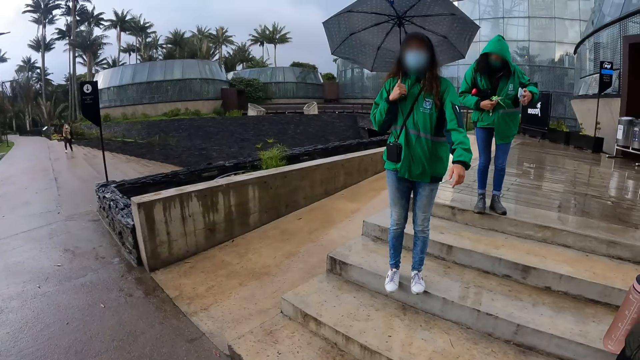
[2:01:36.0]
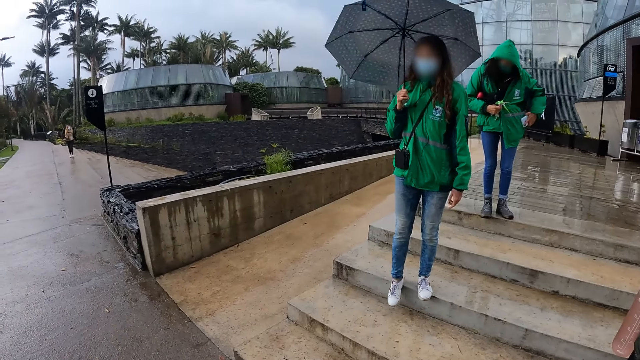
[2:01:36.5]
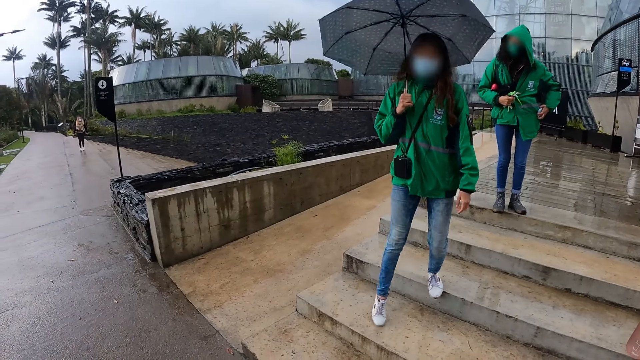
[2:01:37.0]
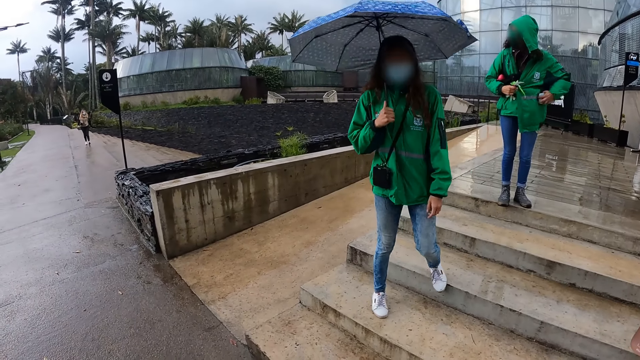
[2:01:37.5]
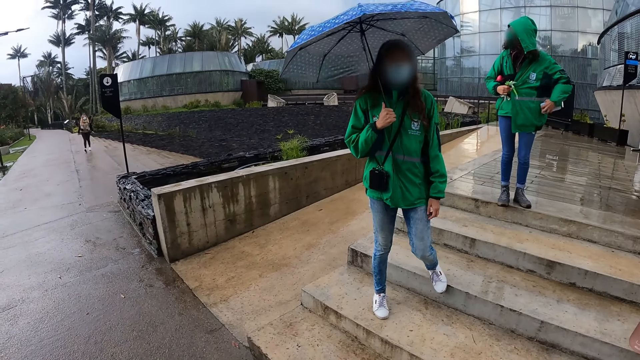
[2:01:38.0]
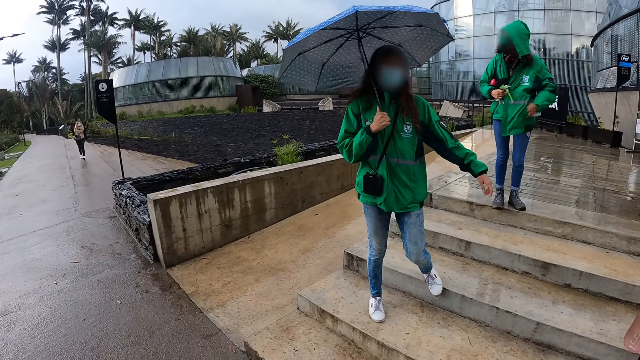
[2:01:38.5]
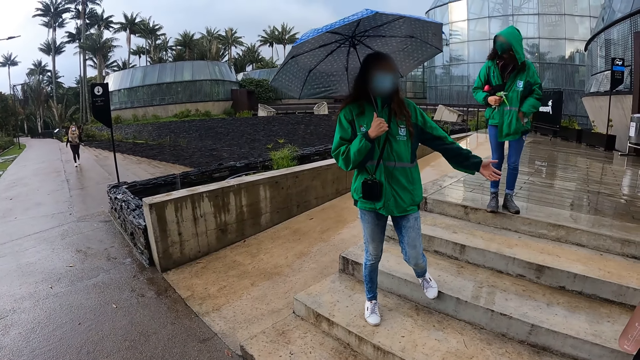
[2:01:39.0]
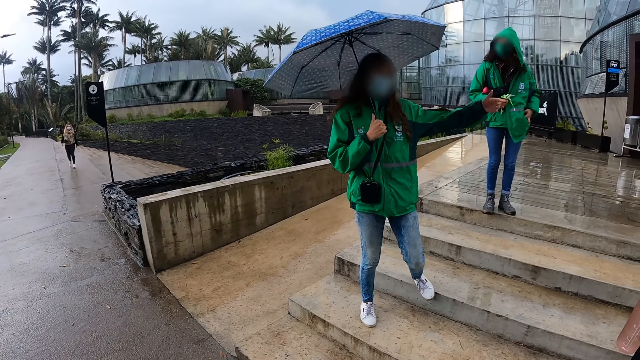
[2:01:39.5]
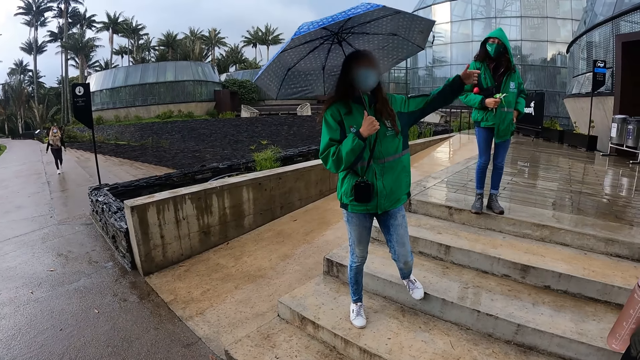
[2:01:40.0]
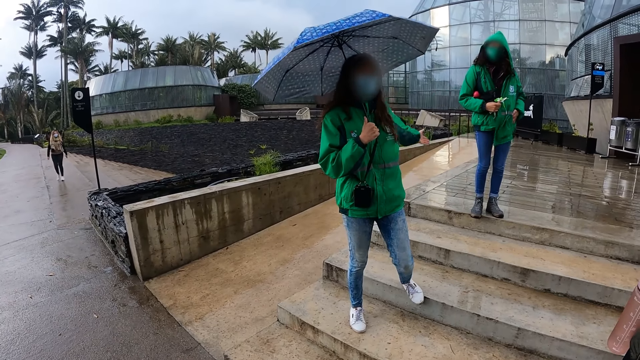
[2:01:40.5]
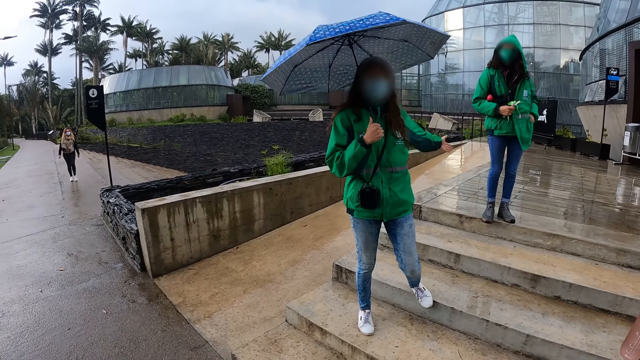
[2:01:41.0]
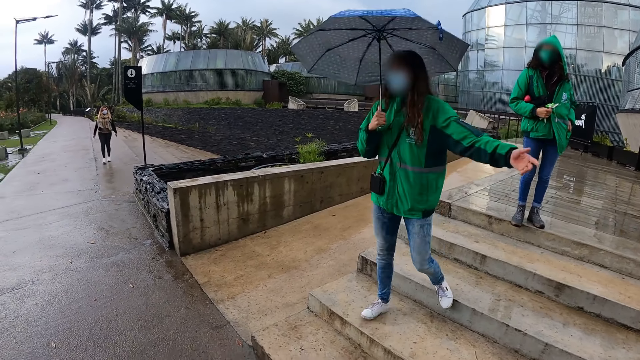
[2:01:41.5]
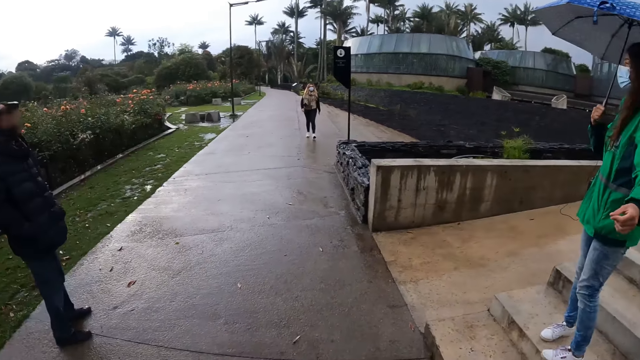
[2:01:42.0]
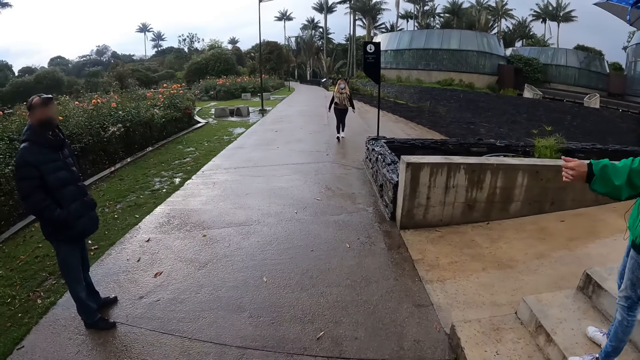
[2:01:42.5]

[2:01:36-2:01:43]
A woman converses with the camera wearer.

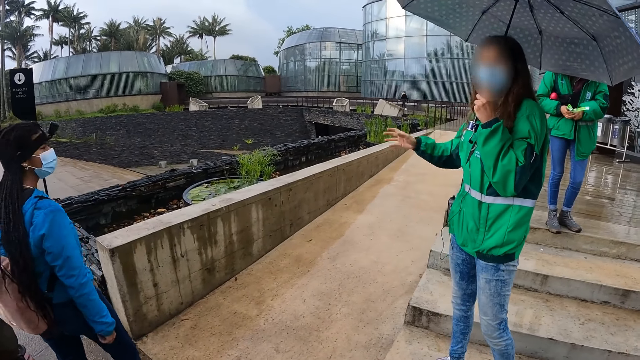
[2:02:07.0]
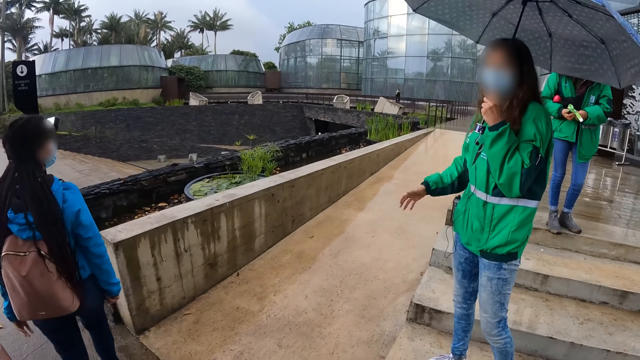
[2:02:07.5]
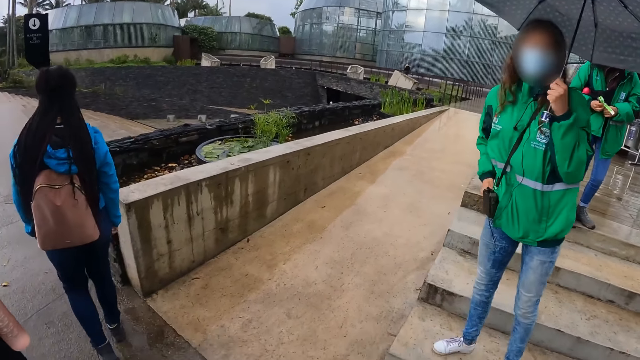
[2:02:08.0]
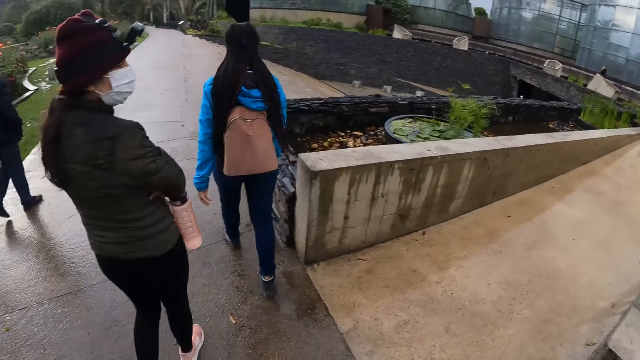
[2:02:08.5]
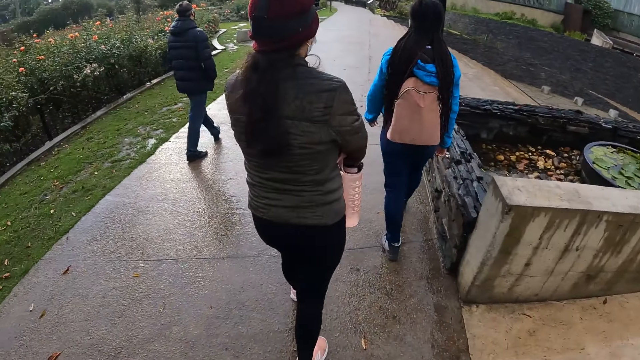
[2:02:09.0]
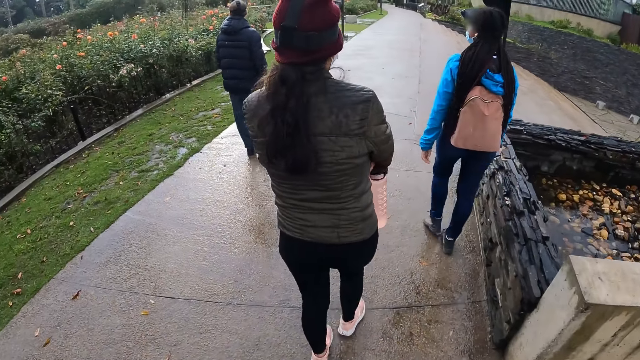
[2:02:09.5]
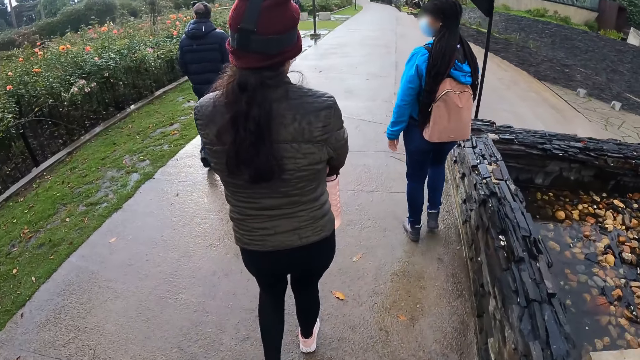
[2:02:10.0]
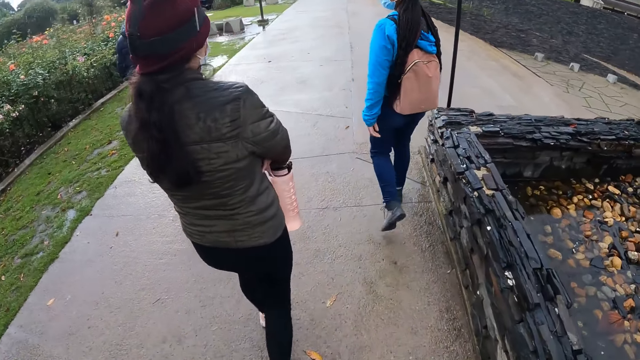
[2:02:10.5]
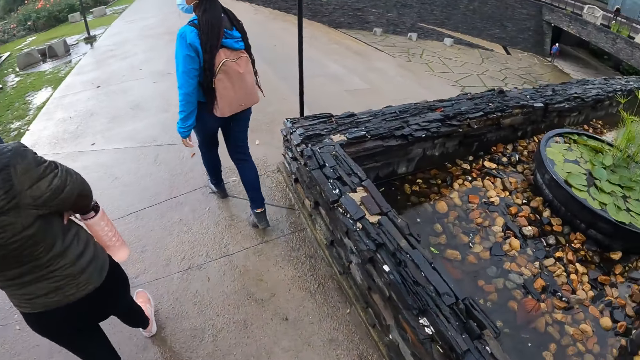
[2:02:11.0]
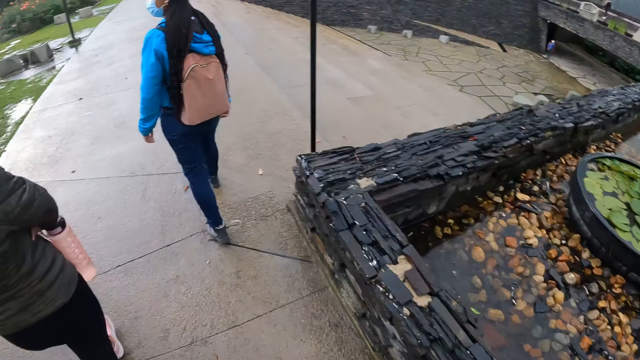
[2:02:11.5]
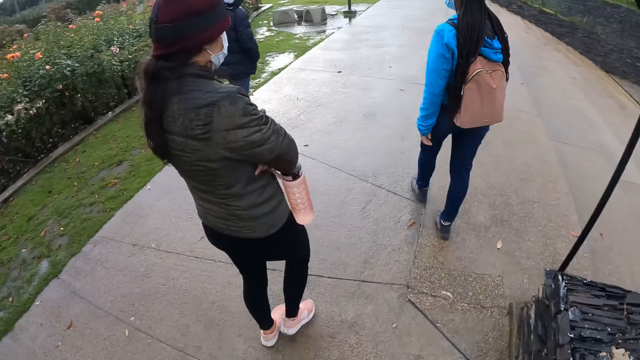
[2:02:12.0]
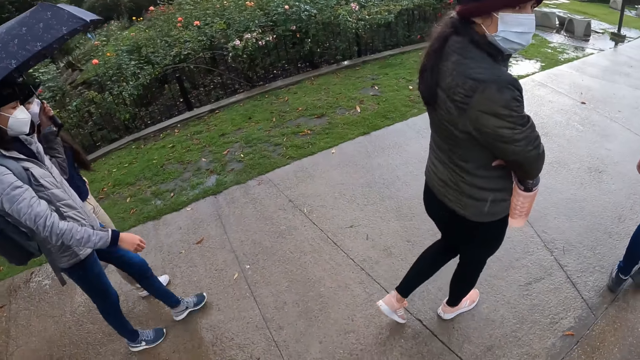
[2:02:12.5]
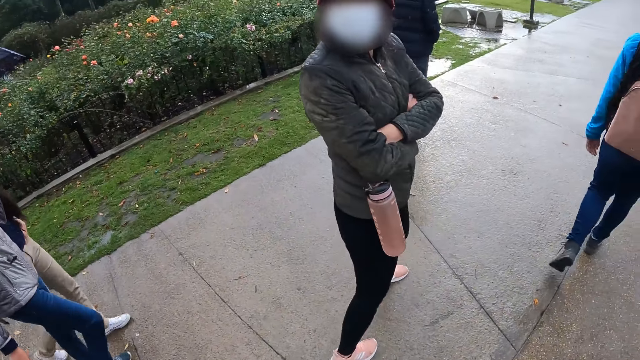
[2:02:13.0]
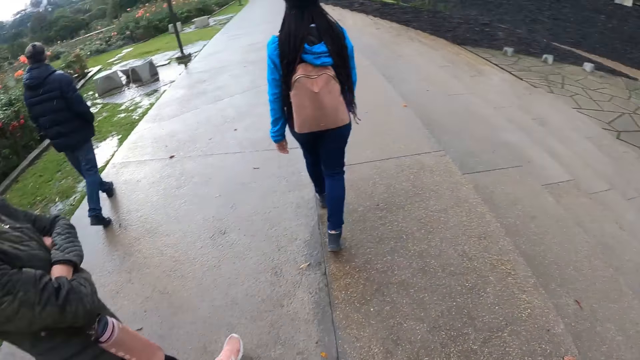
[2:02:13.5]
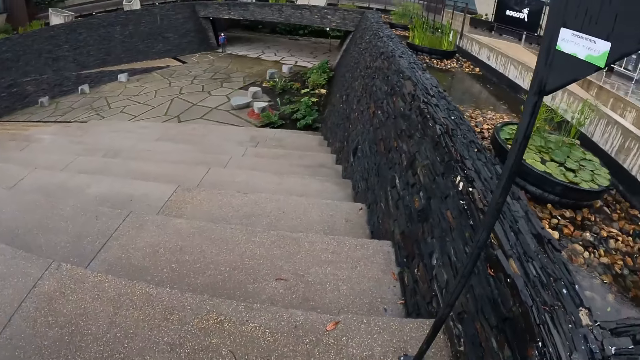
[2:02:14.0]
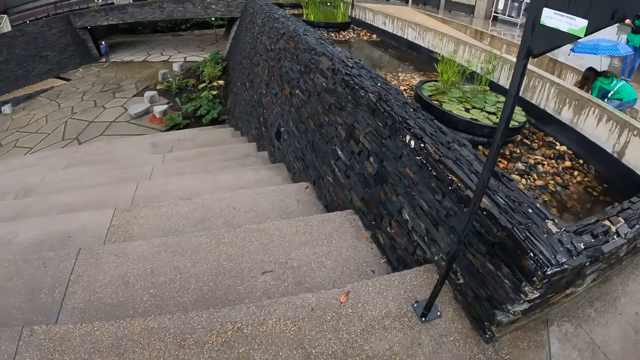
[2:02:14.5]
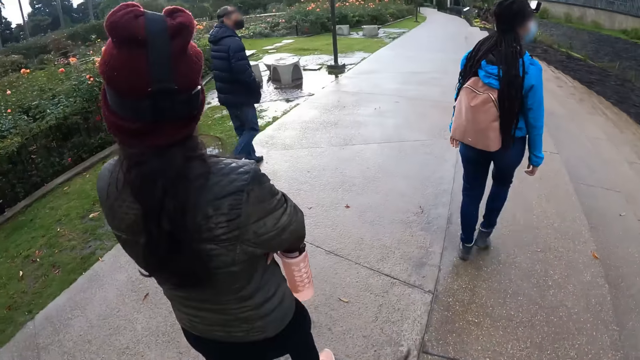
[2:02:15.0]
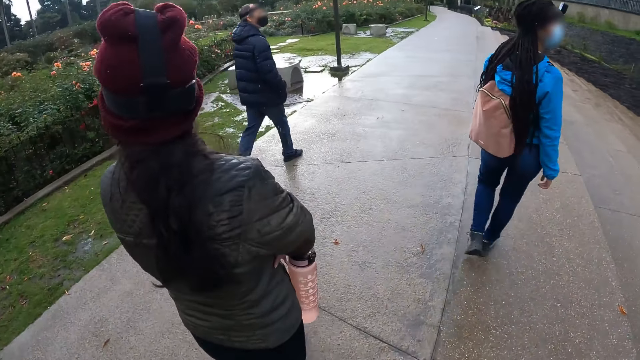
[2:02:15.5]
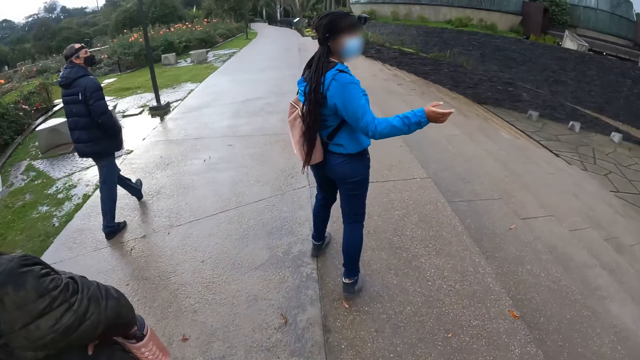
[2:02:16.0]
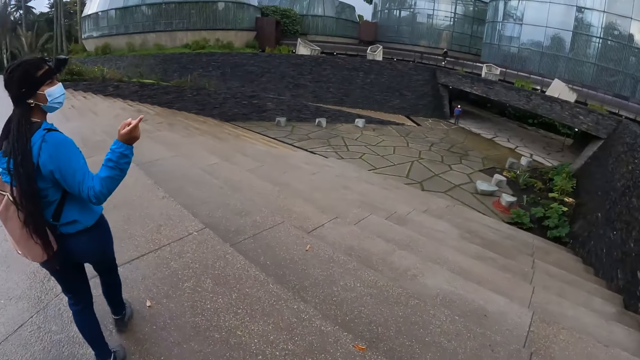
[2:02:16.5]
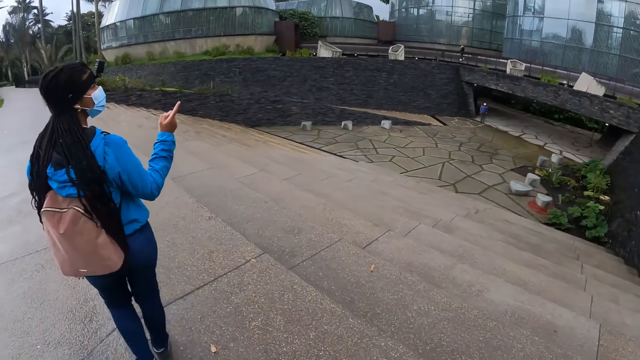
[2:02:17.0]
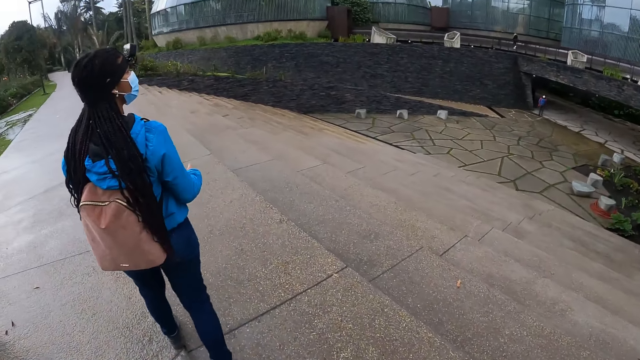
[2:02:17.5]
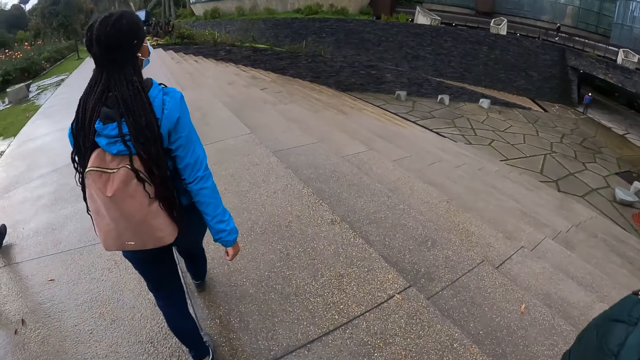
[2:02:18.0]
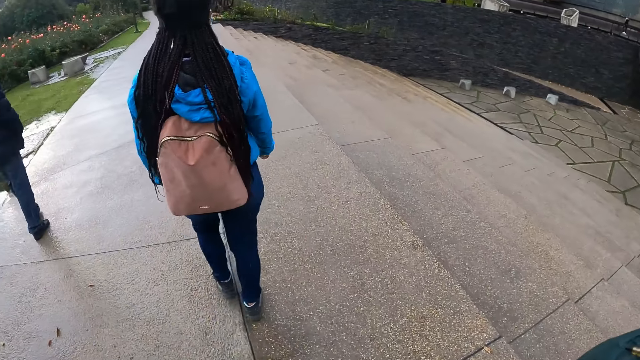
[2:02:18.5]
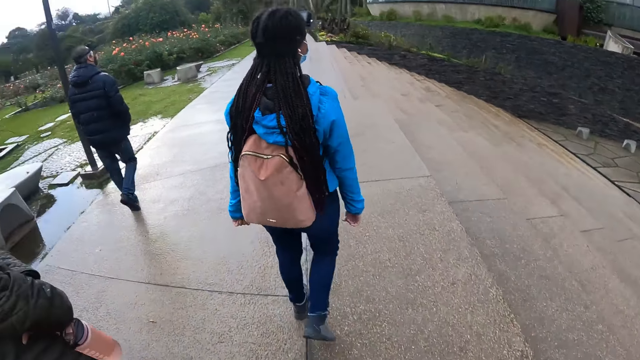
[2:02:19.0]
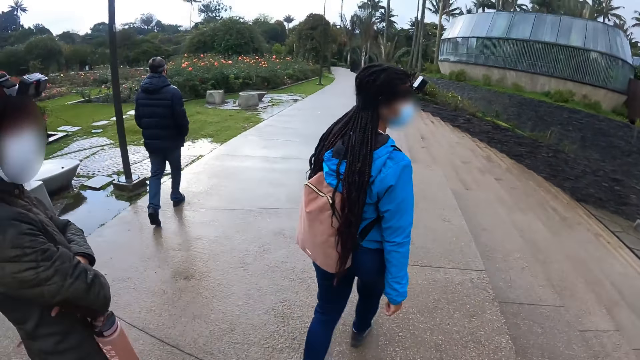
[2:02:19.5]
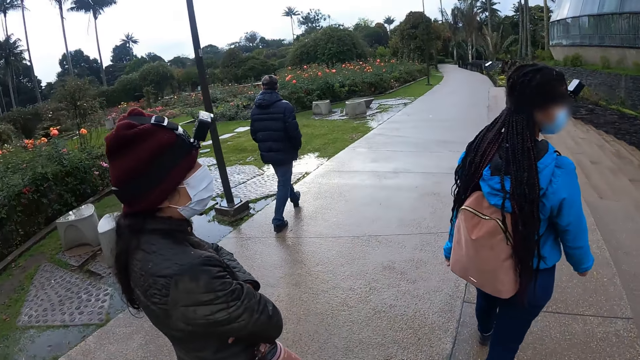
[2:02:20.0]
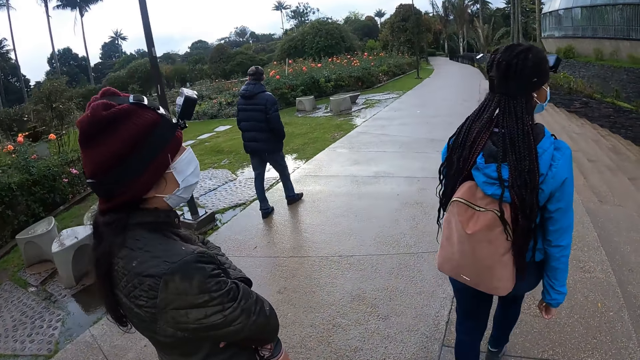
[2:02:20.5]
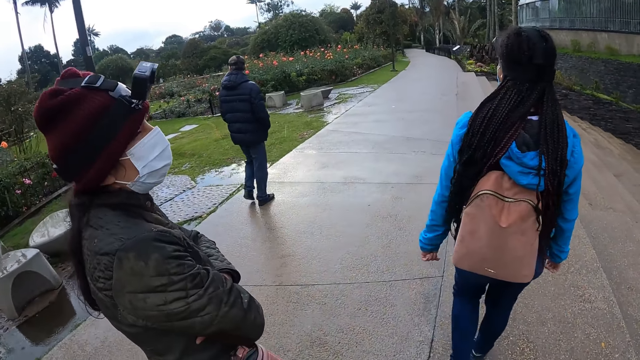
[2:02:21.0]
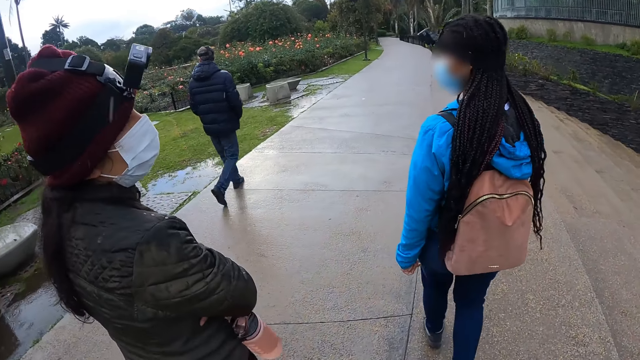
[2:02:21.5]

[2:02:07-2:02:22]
The camera wearer walks down a walkway with the group of people. A woman interacts with the group of people.
